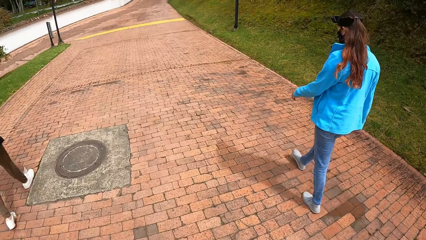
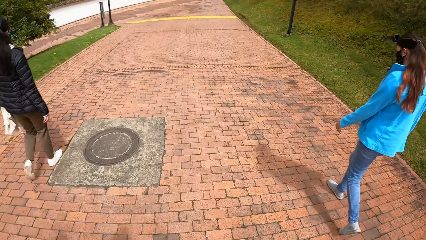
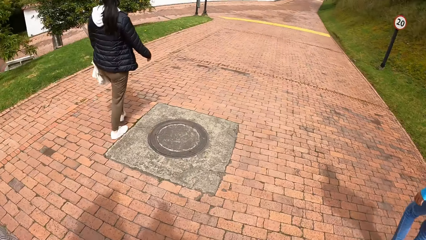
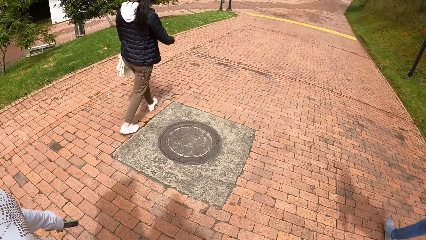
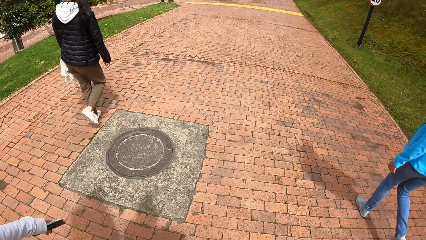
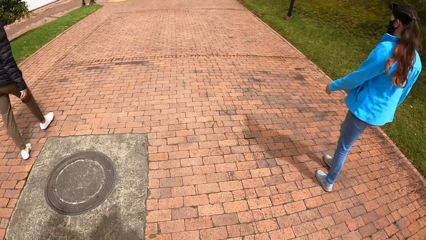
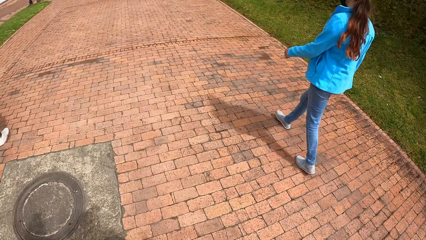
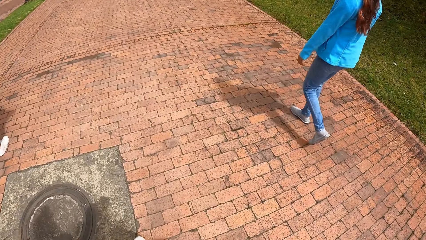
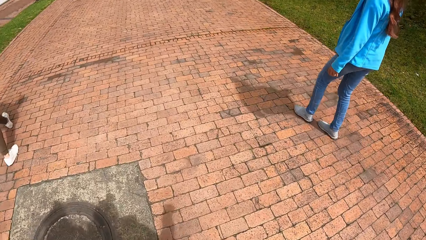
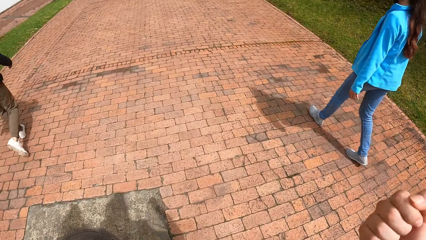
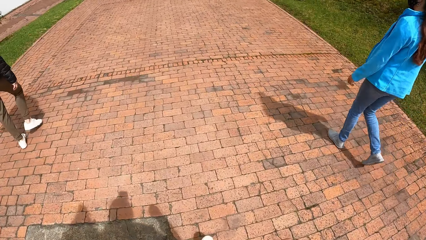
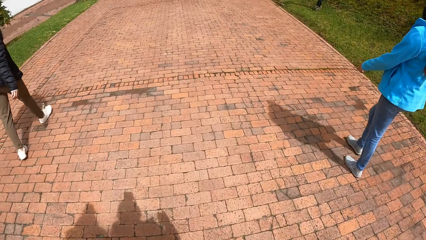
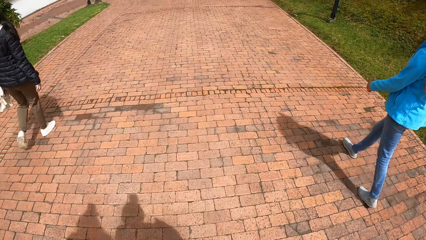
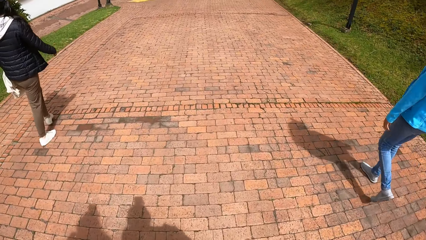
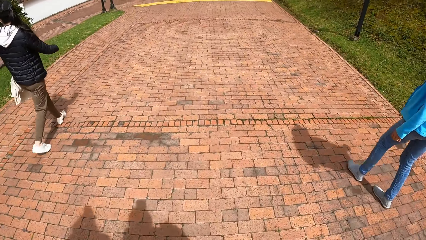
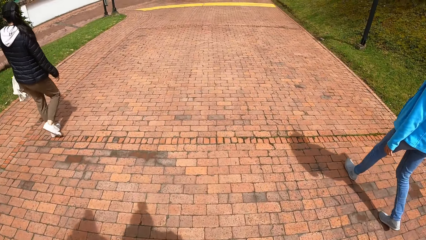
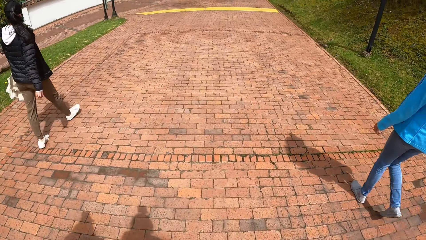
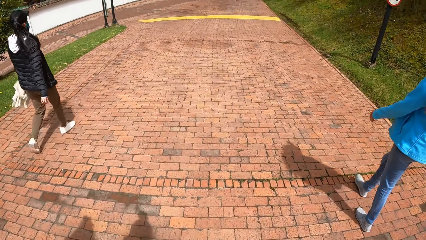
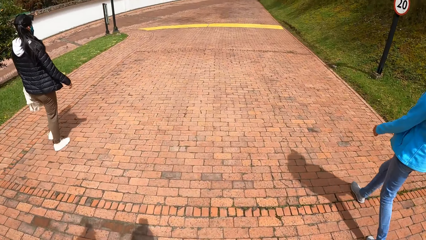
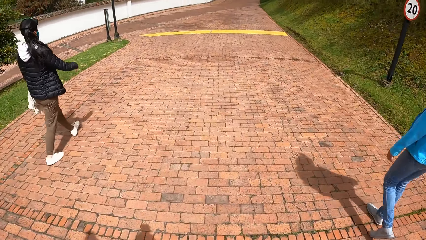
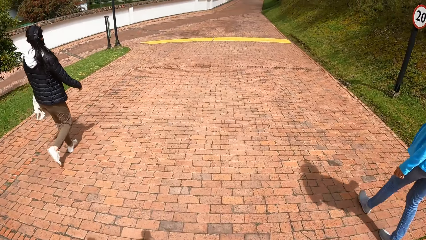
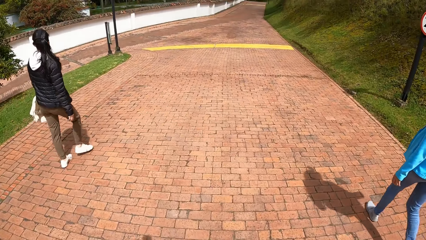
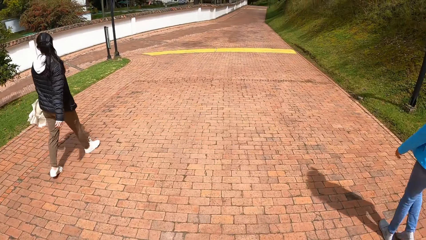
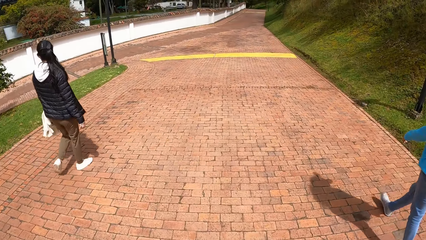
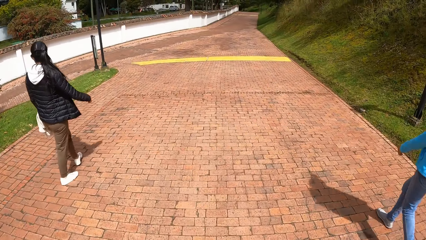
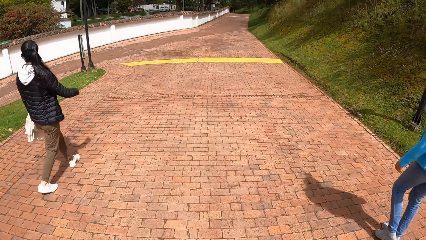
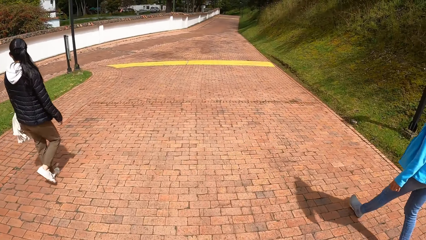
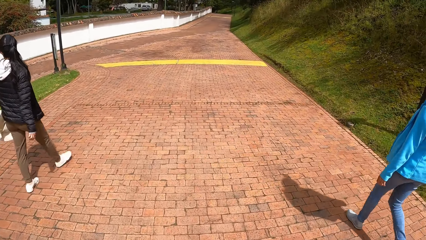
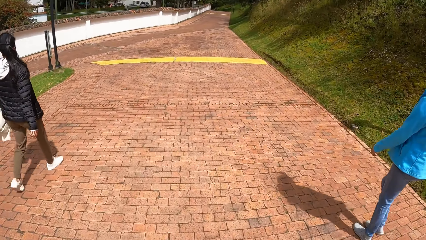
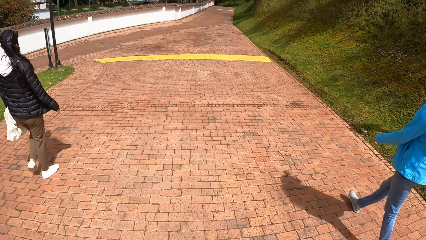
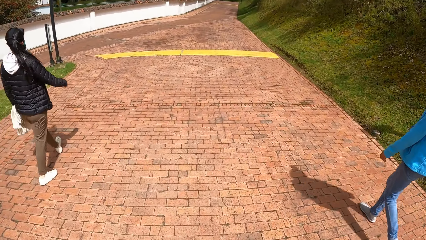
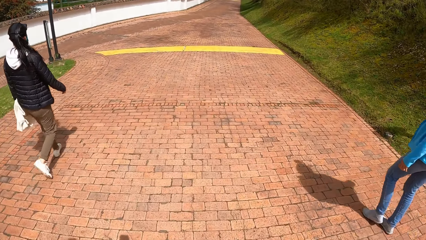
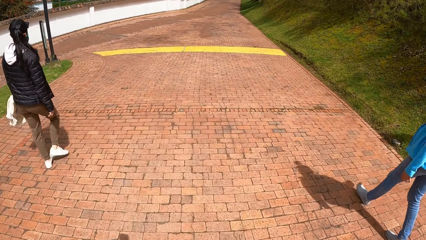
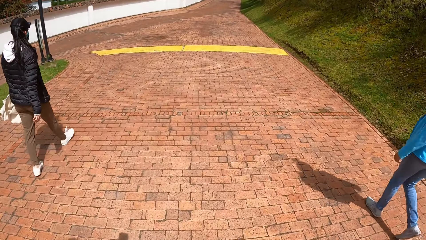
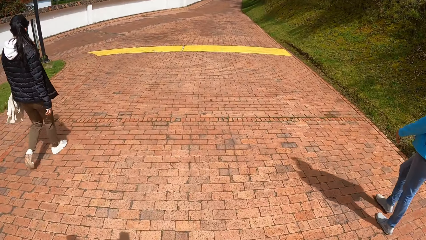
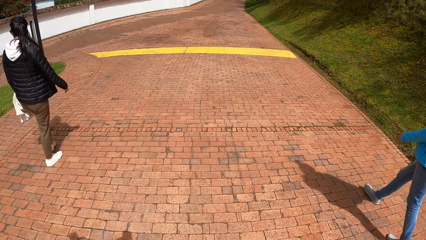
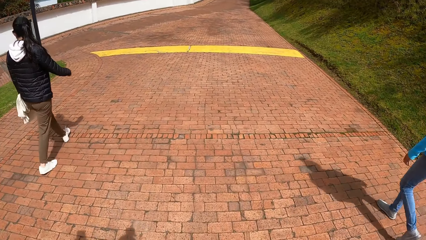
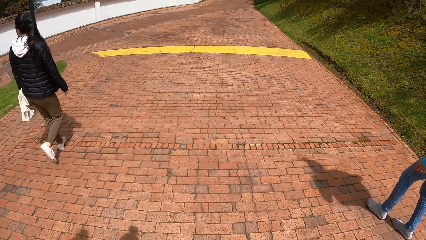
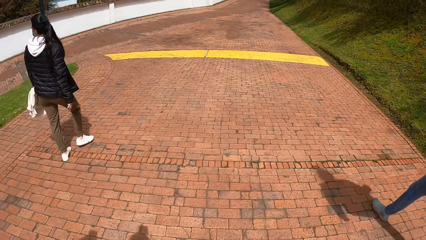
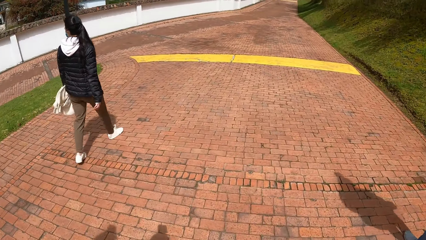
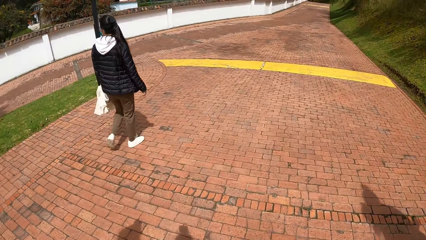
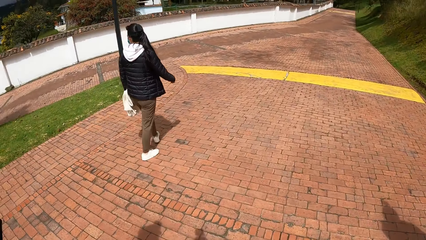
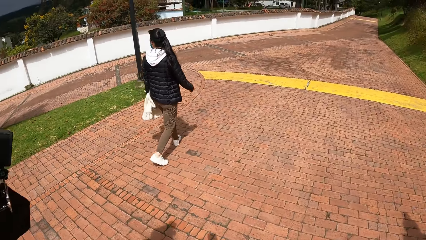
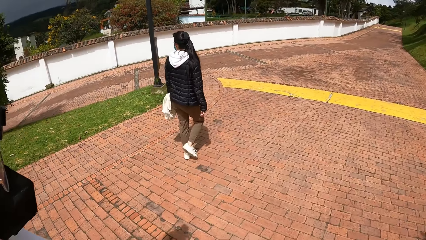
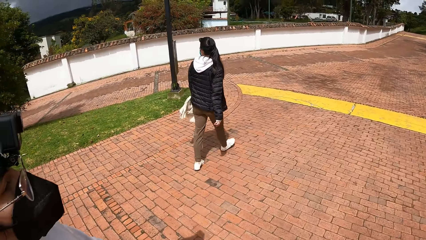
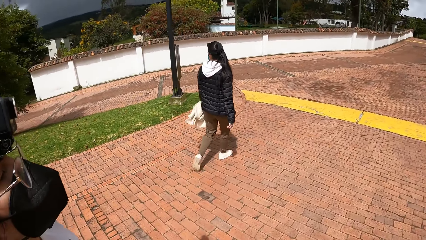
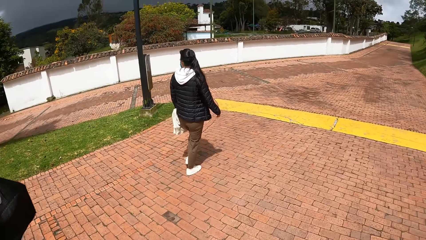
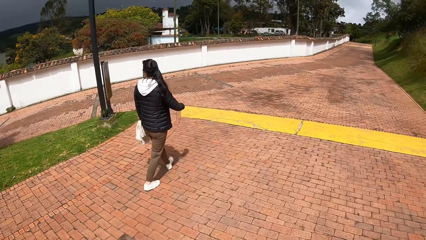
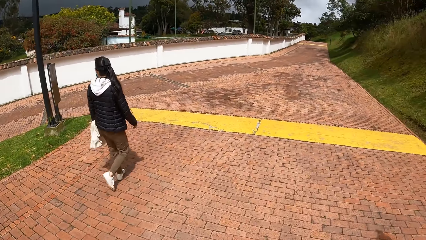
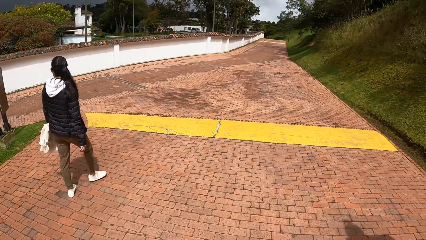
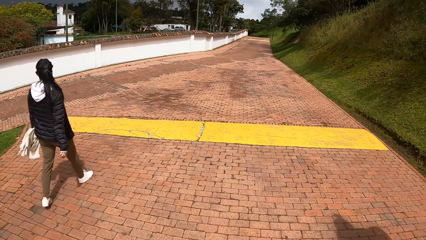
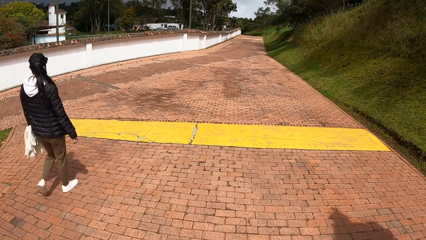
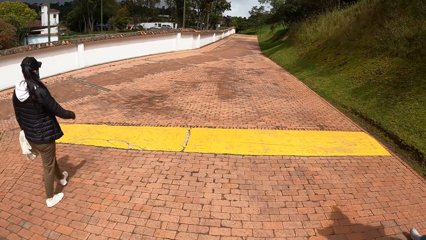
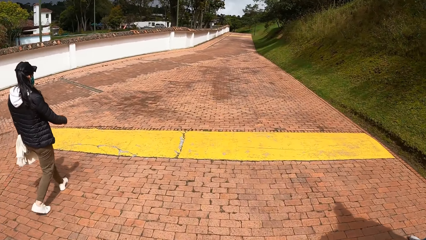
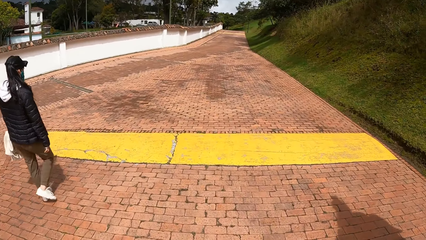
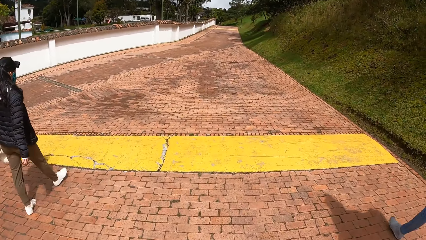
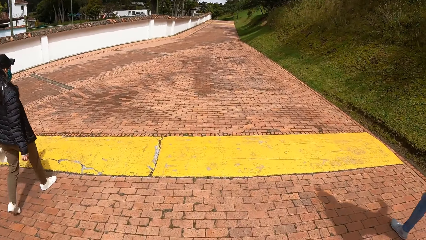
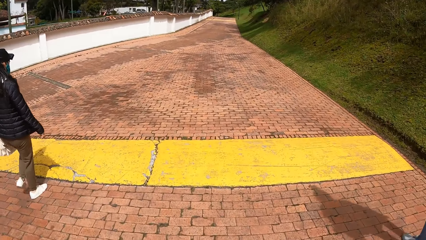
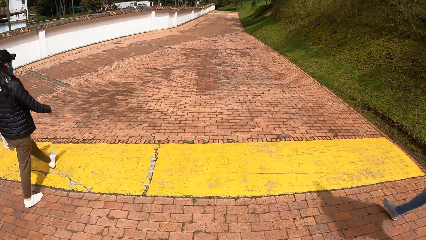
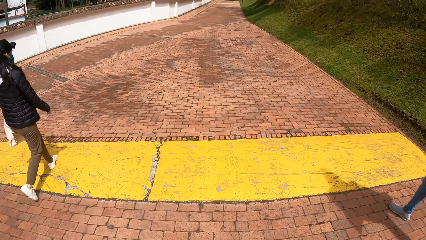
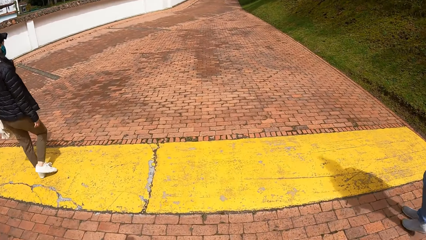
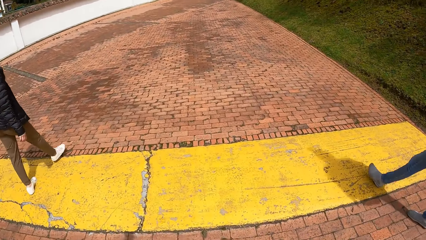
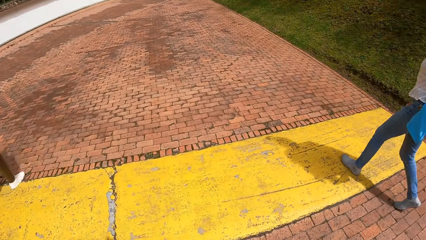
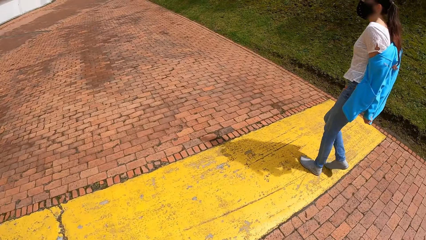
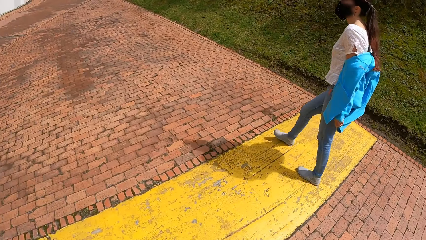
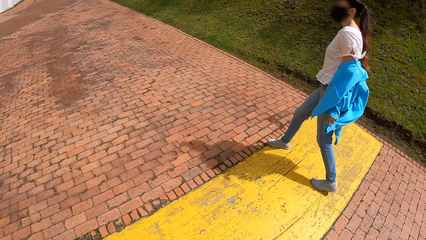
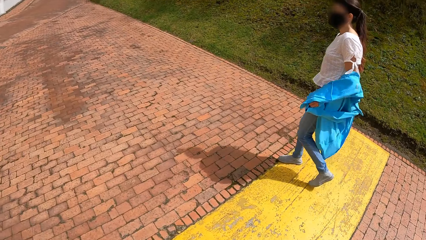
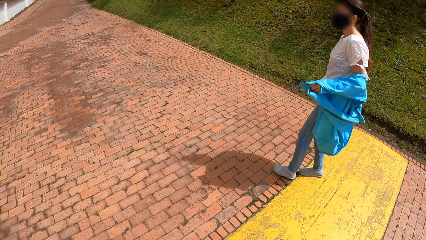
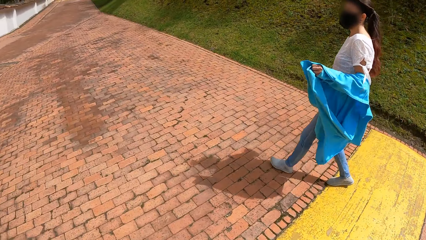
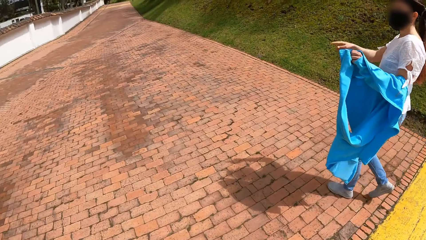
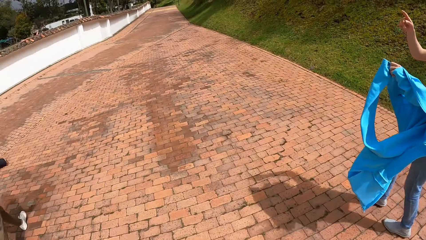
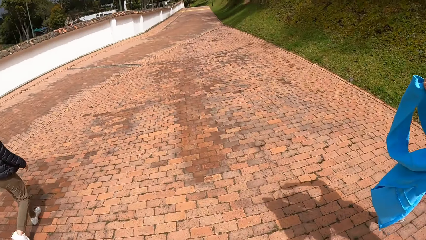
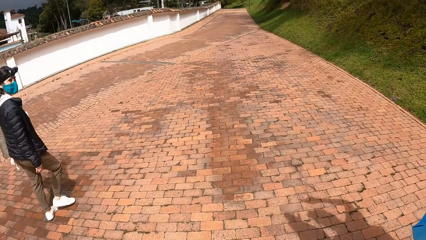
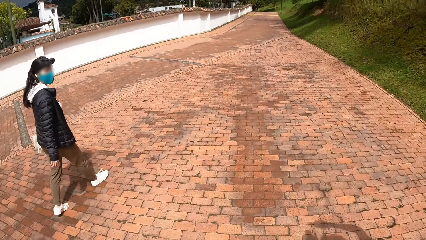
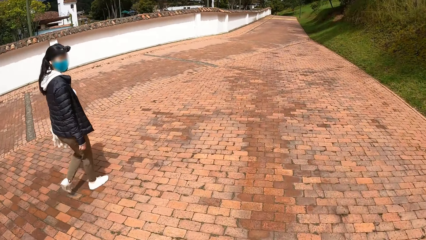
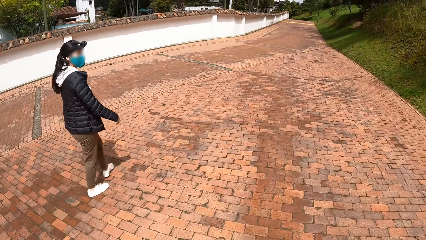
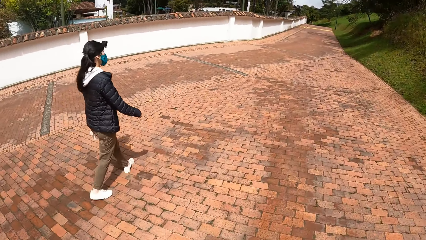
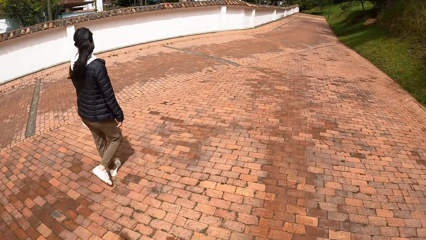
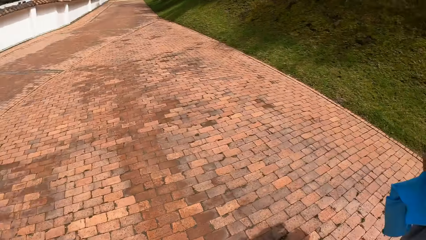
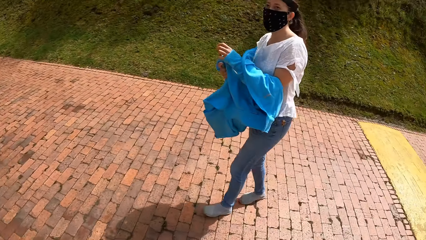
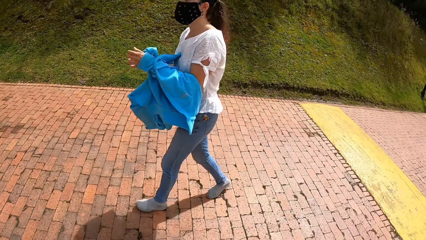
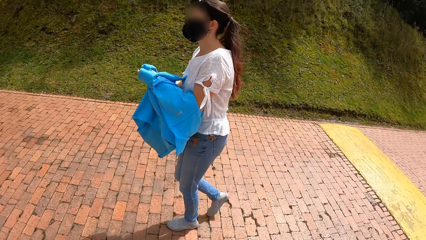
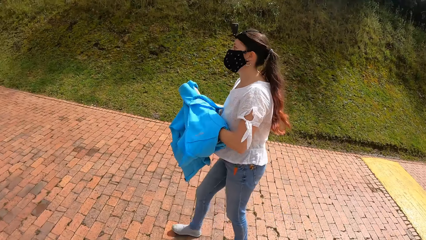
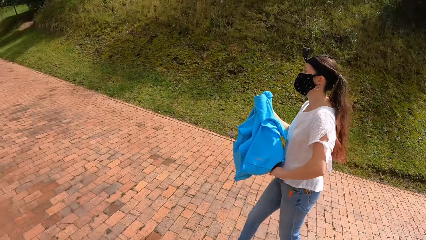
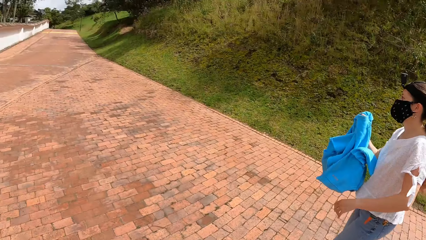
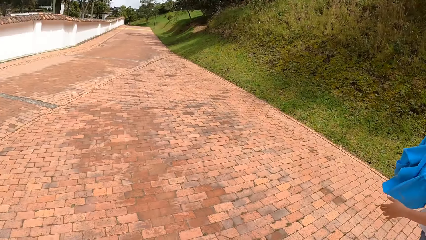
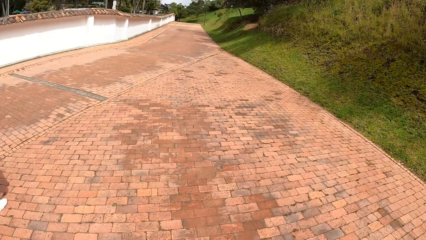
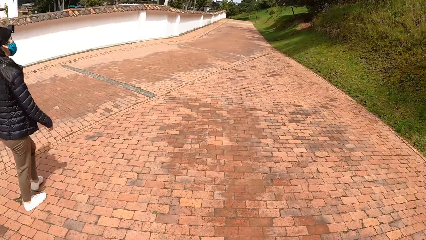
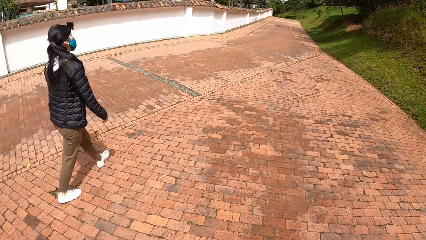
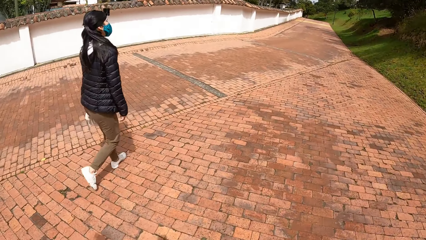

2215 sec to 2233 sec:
A woman walks along the pathway. Another woman and a third woman walk along the pathway. The camera wearer walks along the pathway. The first woman walks along the pathway. The second woman and the third woman walk along the pathway. The camera wearer walks along the pathway. The second woman takes off the jacket with both hands. The camera wearer converses with the second woman. The second woman walks along the pathway. The camera wearer walks along the pathway. The second woman removes the jacket.
